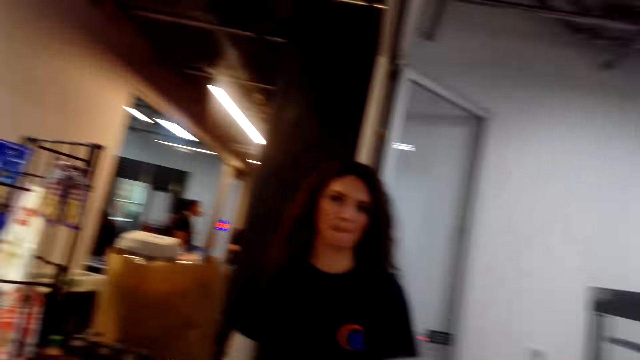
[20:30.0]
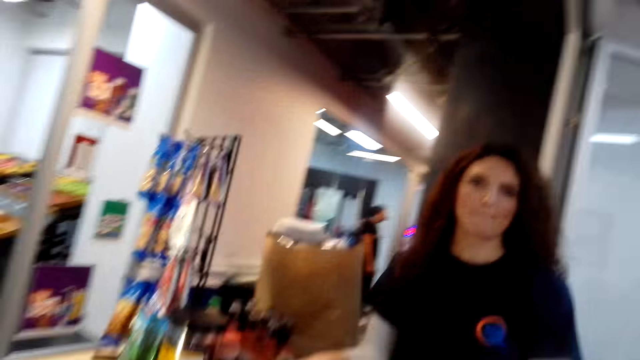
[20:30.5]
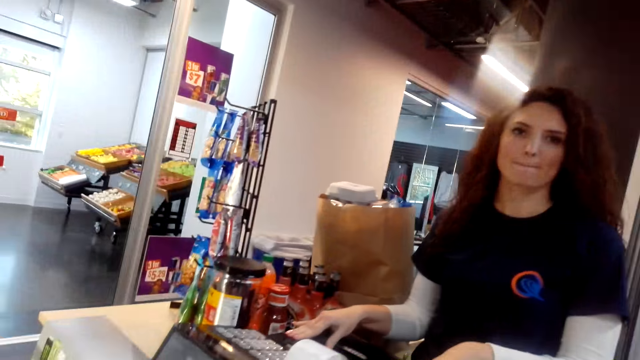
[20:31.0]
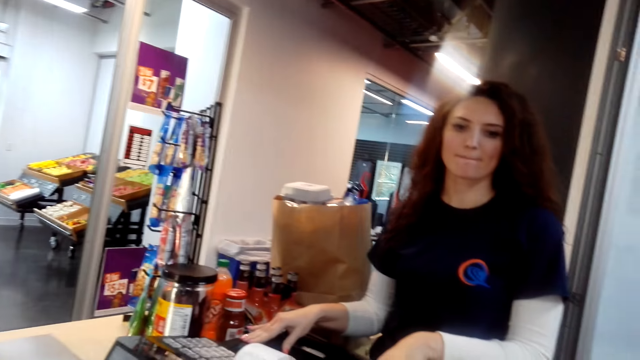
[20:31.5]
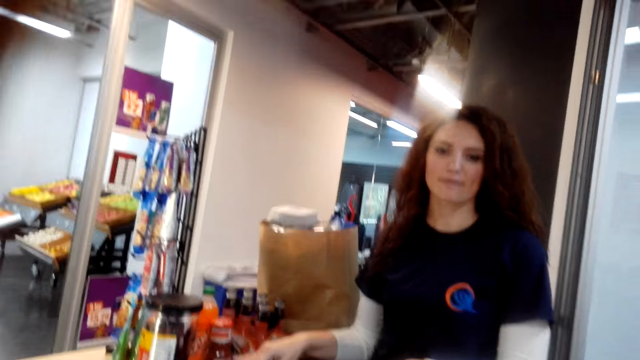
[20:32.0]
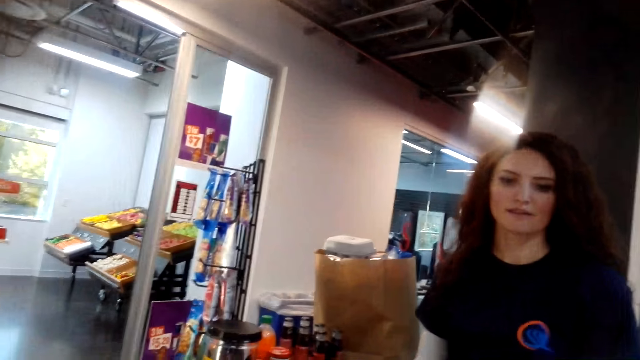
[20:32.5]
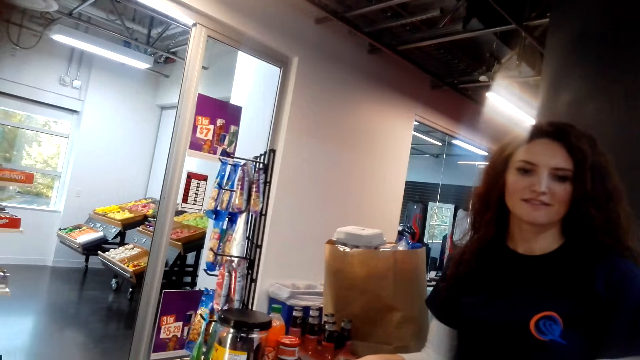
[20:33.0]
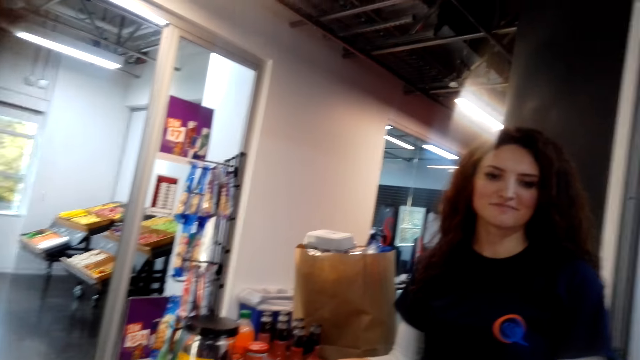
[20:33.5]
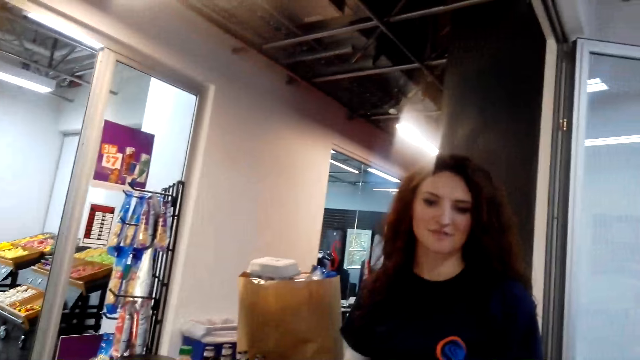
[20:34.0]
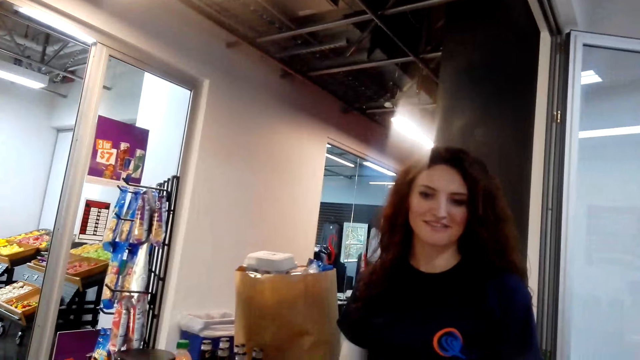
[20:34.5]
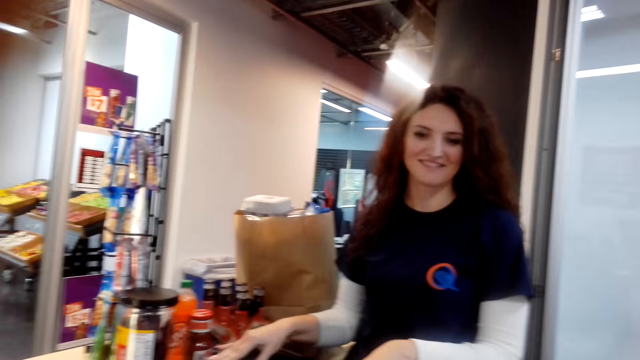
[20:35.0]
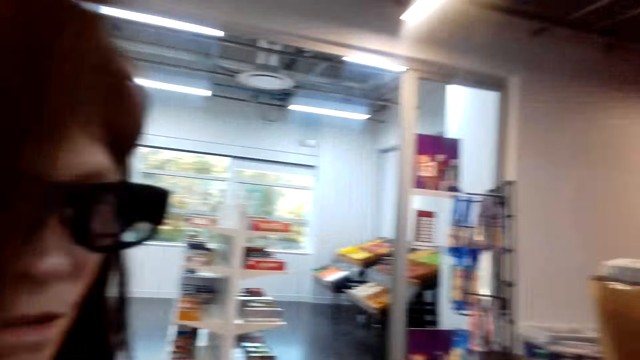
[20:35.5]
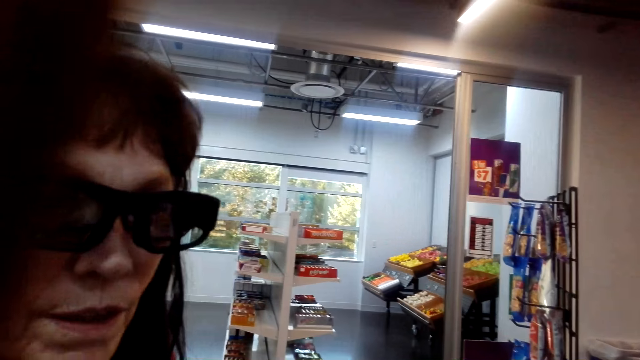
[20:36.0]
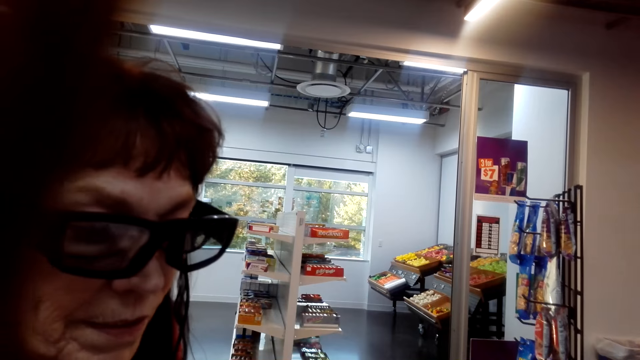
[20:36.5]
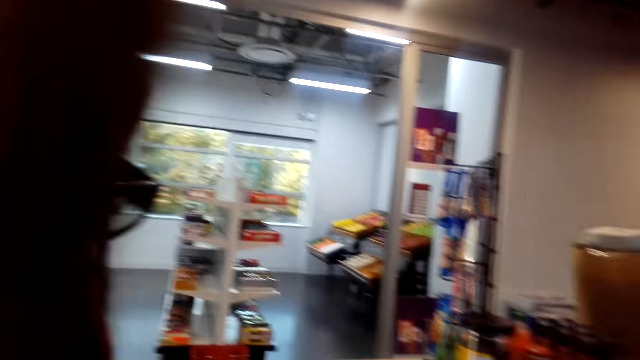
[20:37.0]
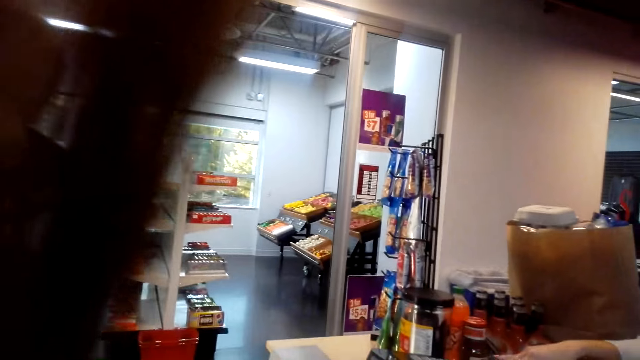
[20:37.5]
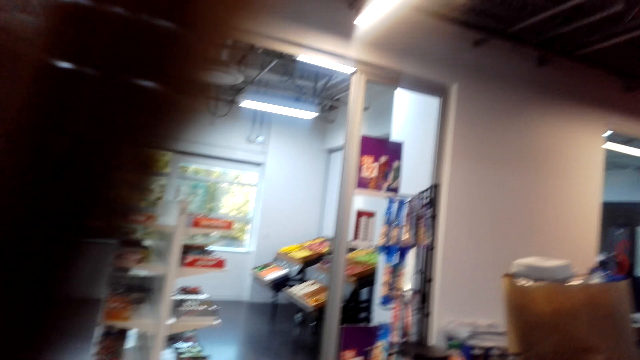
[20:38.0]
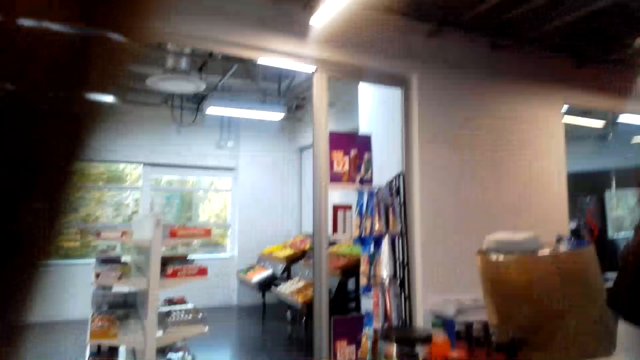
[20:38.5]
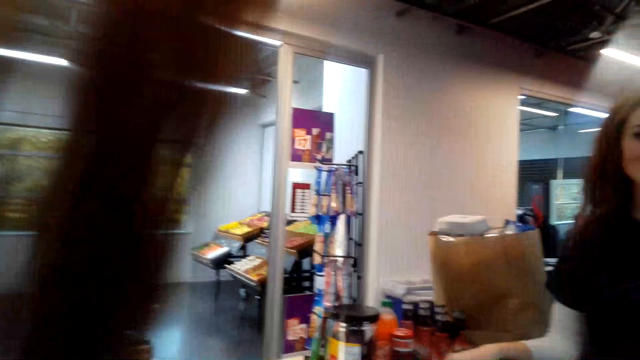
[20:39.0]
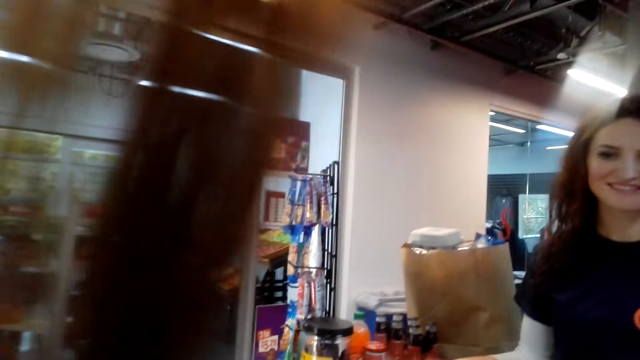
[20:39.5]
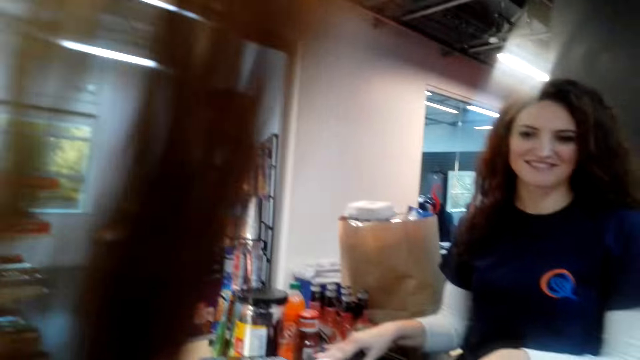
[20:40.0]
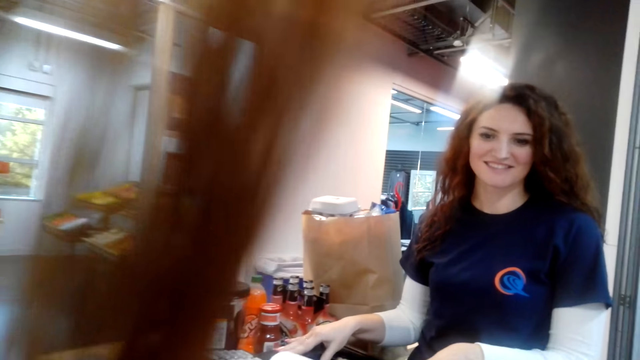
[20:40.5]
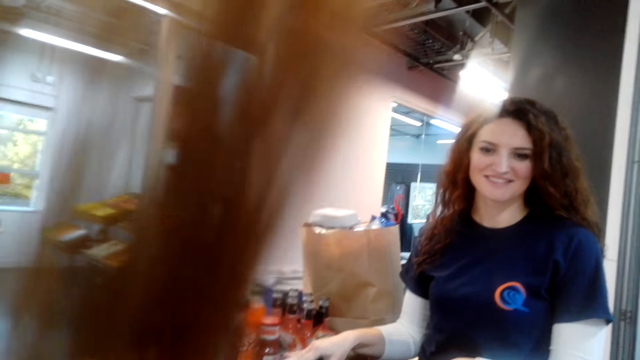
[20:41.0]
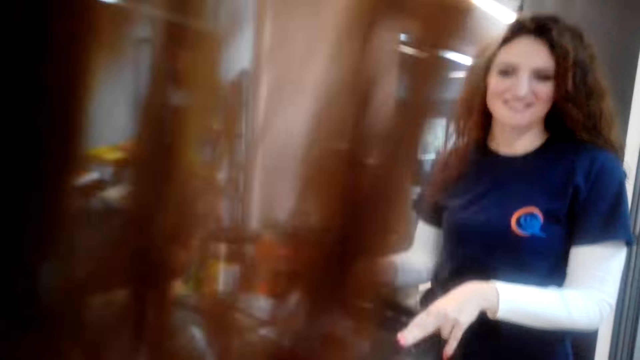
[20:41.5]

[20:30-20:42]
The camera wearer interacts with a person. Another person interacts with the first person.

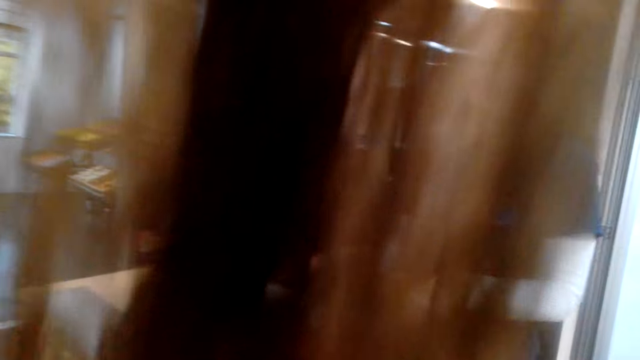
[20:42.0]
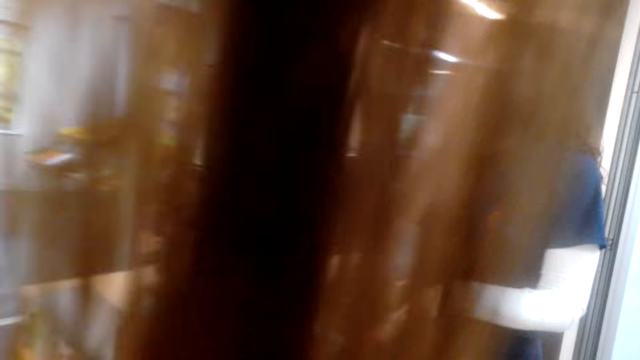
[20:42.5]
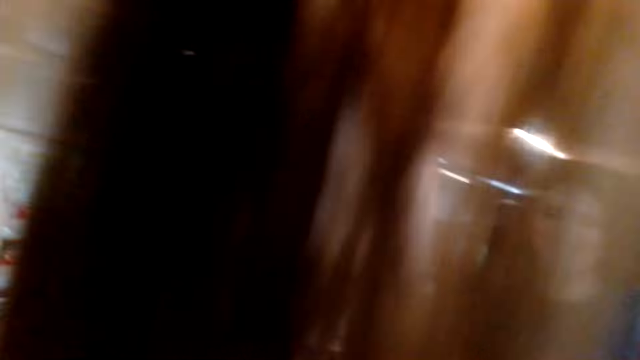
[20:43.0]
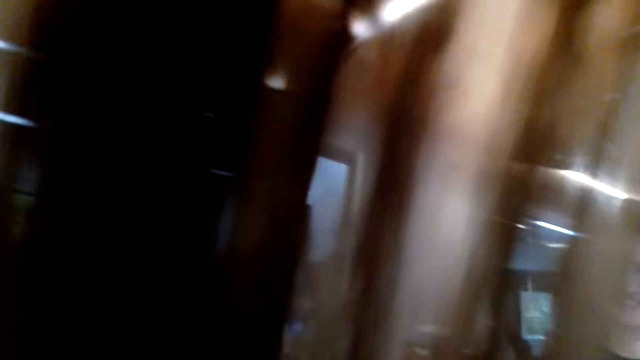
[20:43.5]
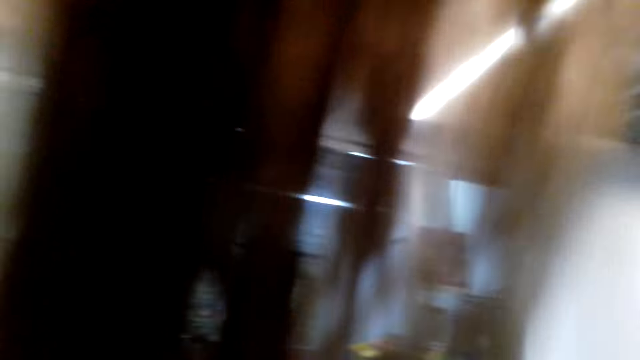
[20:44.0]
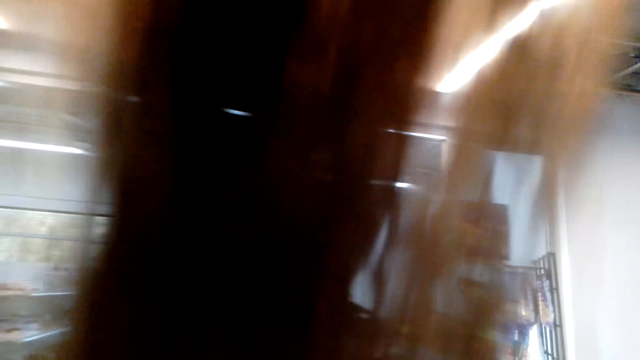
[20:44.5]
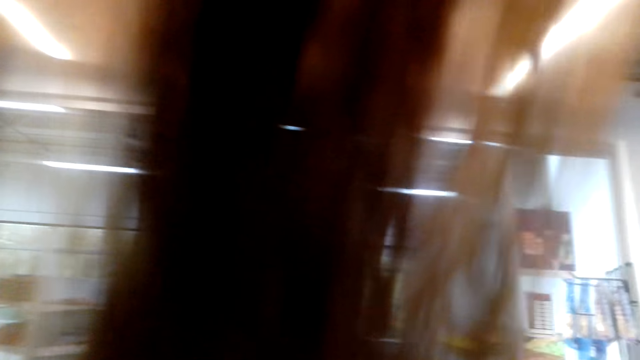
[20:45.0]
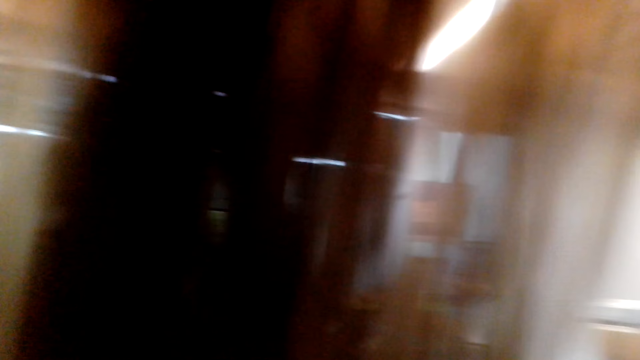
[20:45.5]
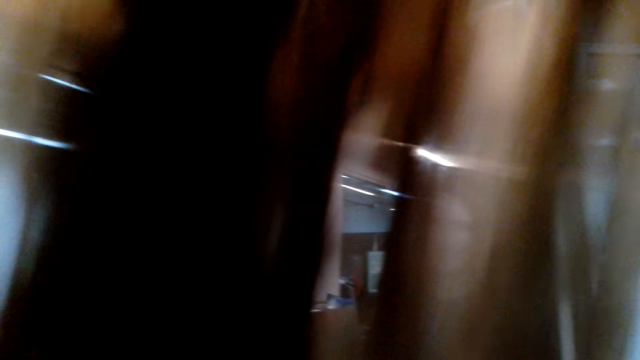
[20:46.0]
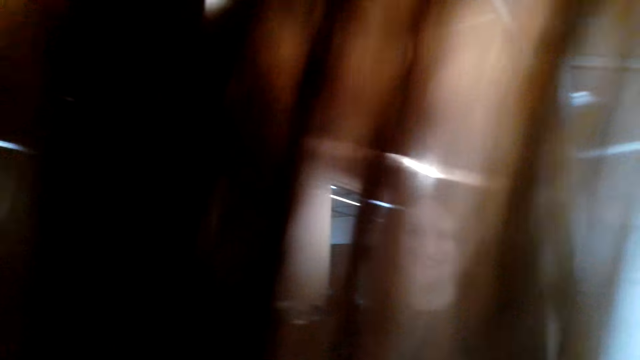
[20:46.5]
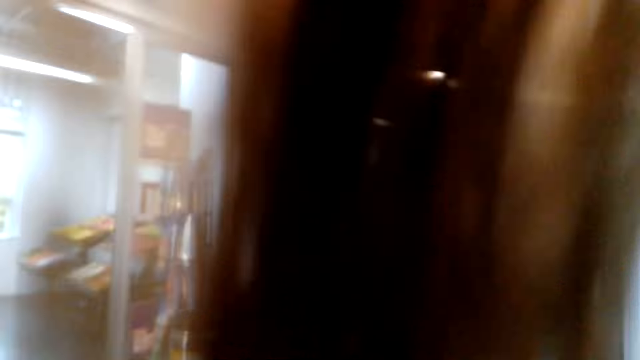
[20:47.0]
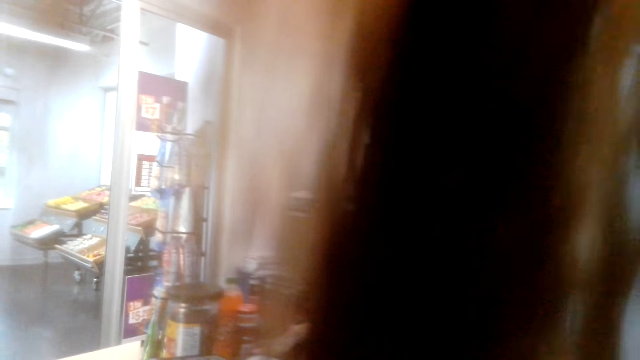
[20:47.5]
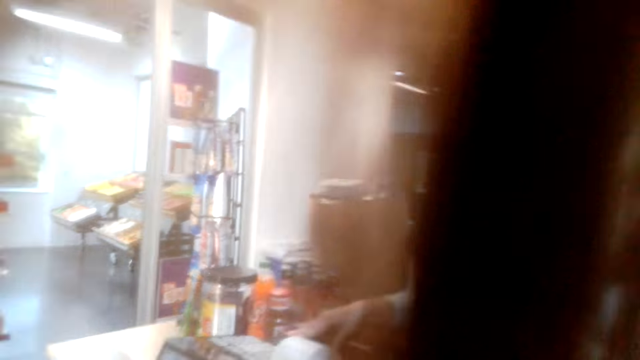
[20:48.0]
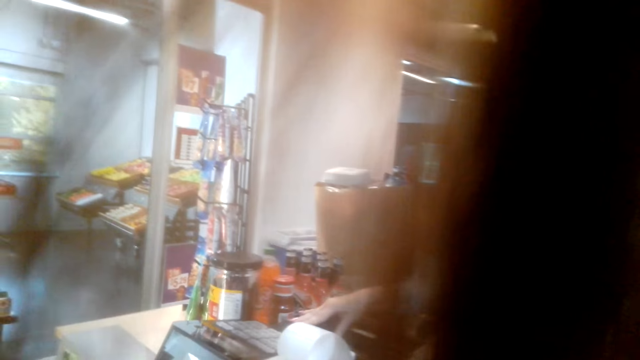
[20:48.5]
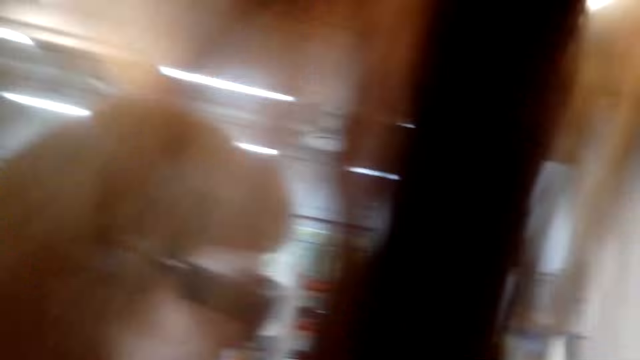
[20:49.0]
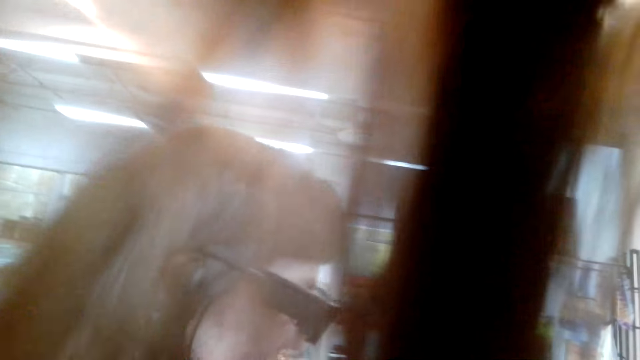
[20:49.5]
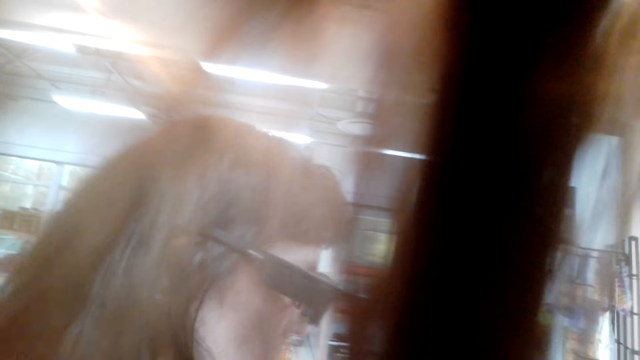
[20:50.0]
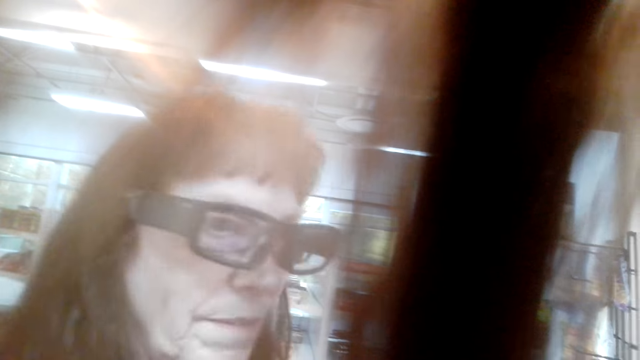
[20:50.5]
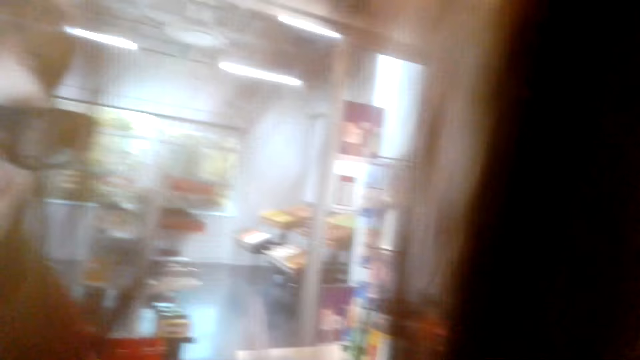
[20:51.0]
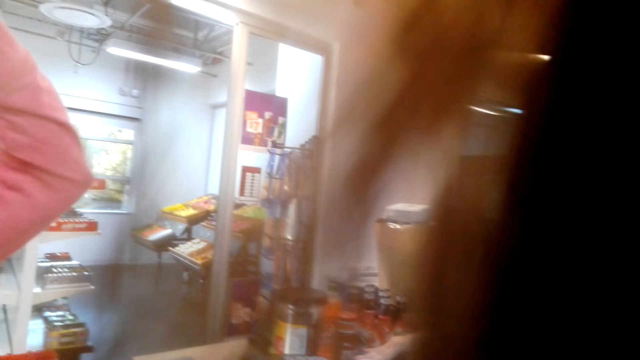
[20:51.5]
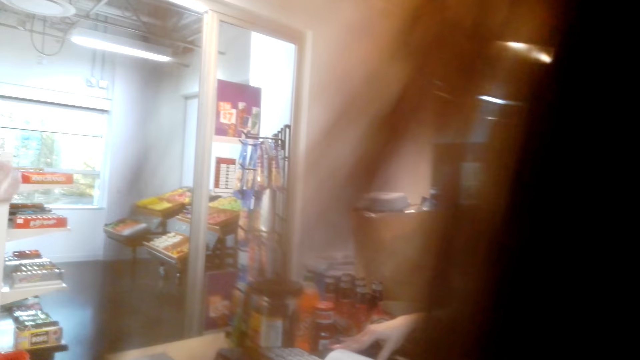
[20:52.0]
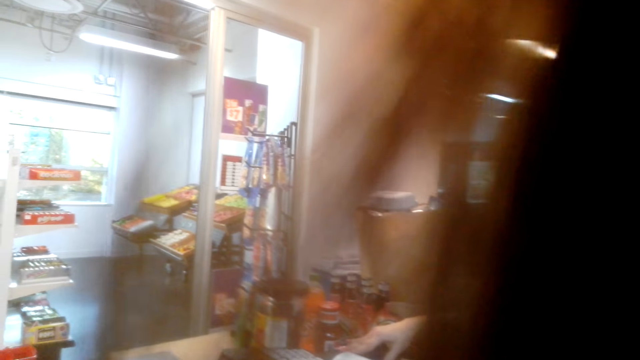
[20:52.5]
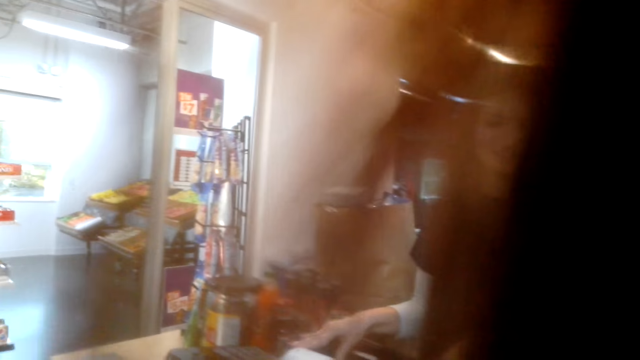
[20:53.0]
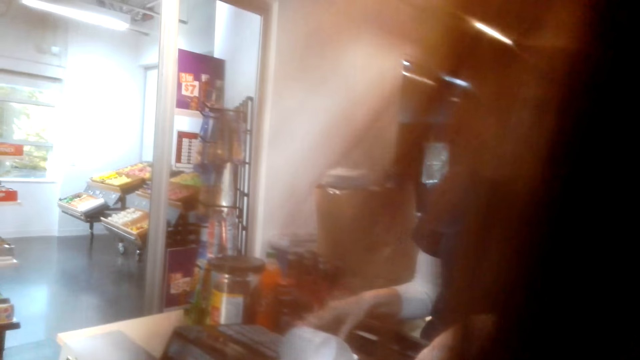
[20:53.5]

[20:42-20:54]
The camera wearer interacts with people. A person lifts up their left hand.
